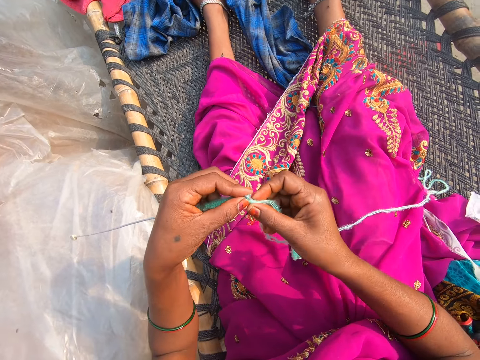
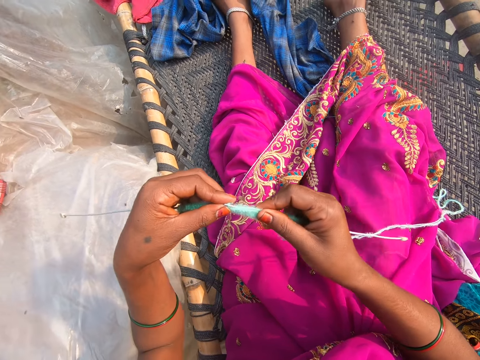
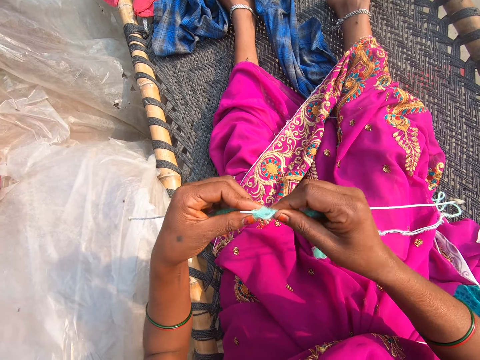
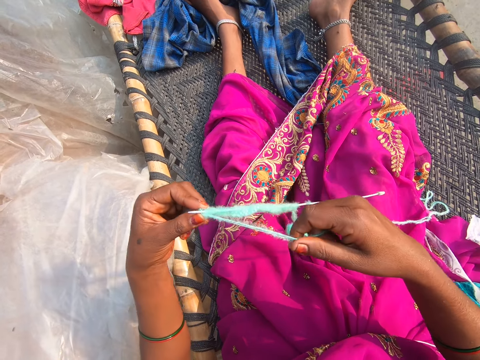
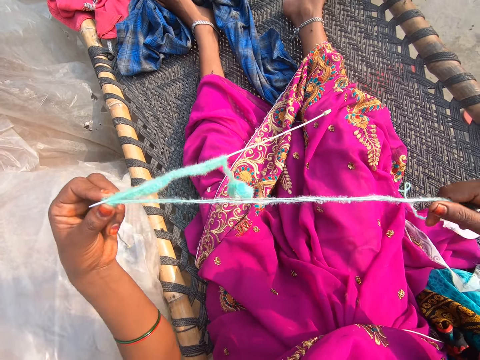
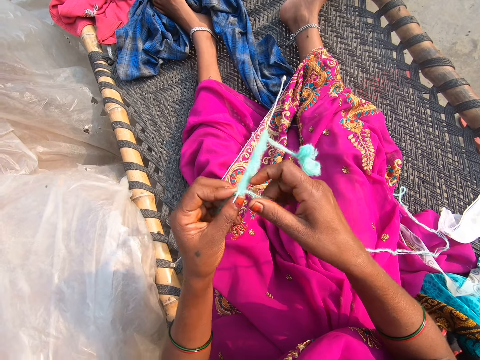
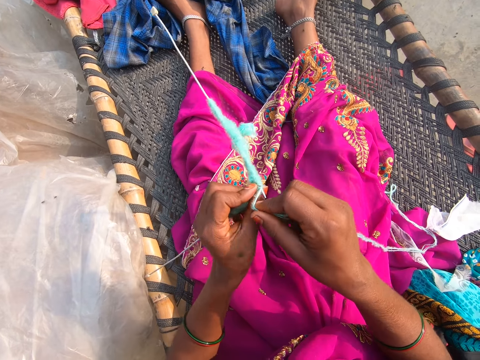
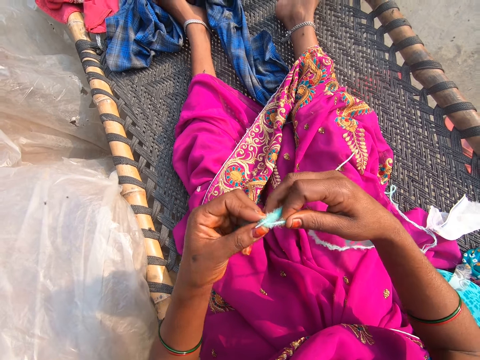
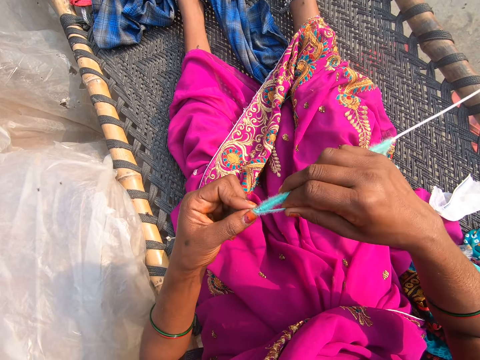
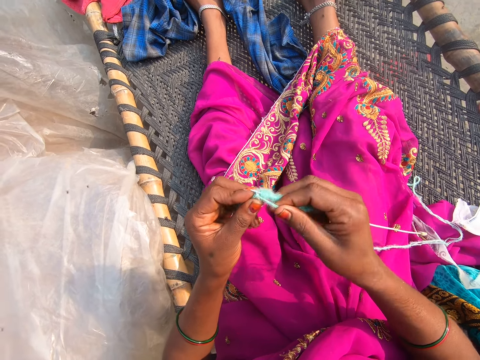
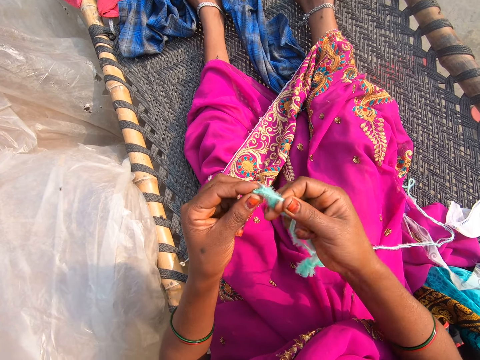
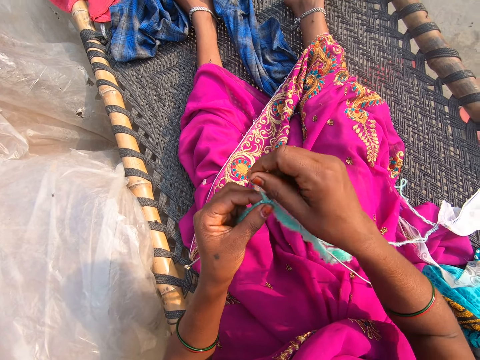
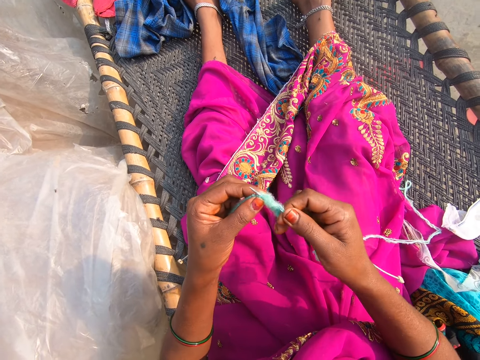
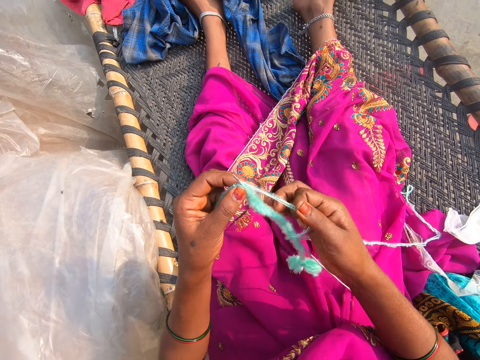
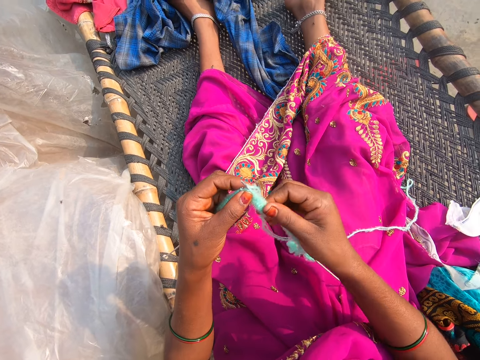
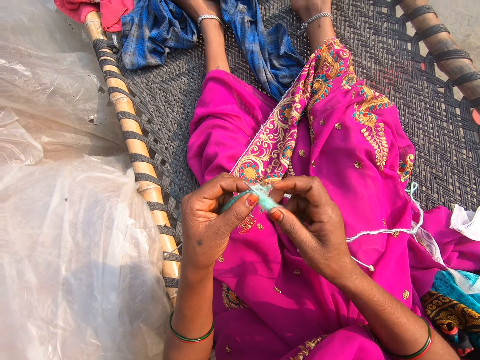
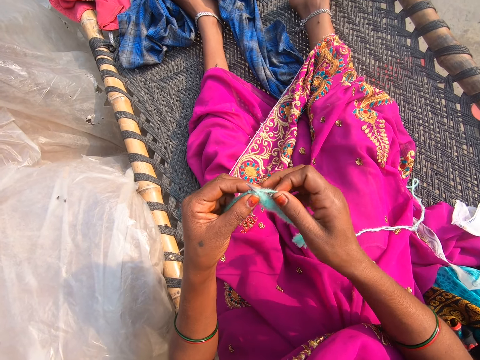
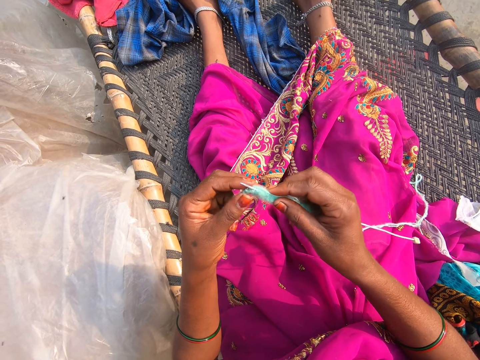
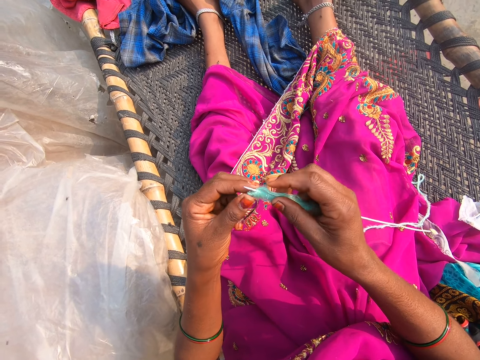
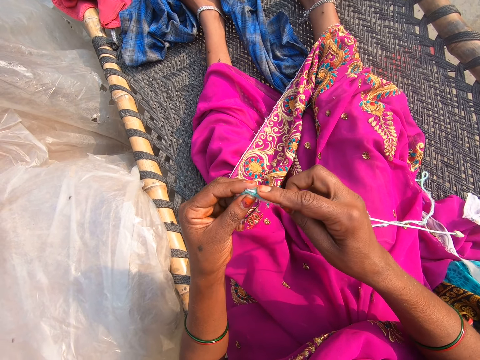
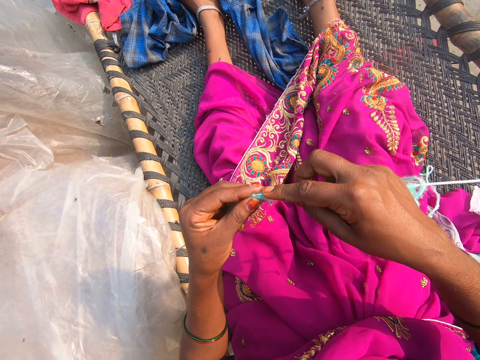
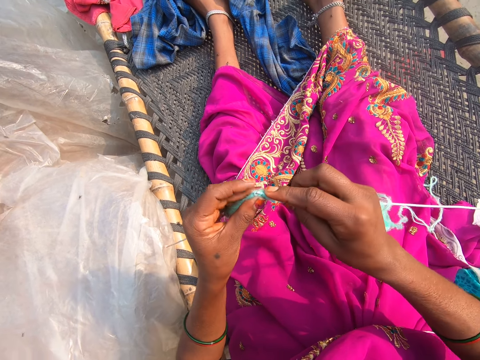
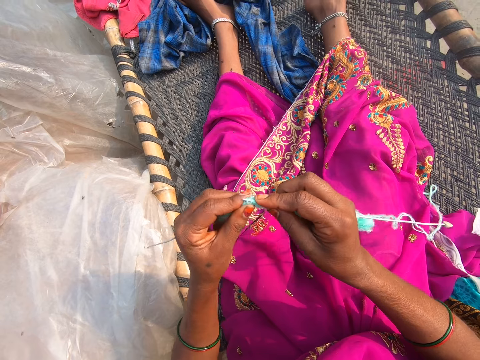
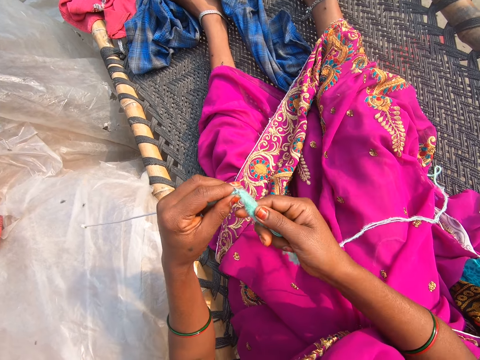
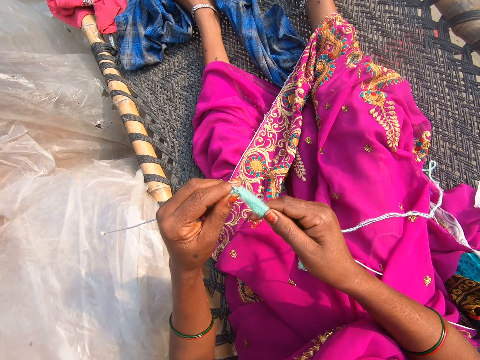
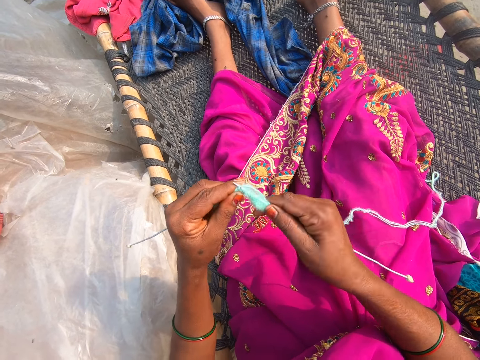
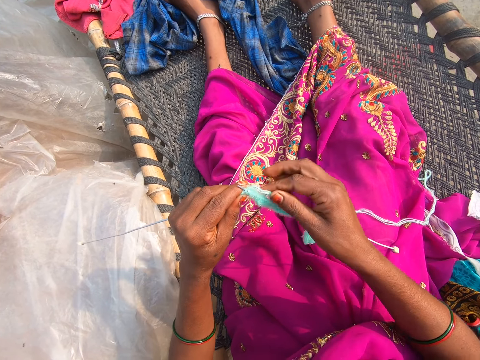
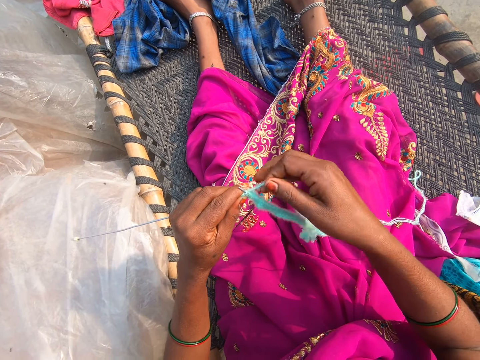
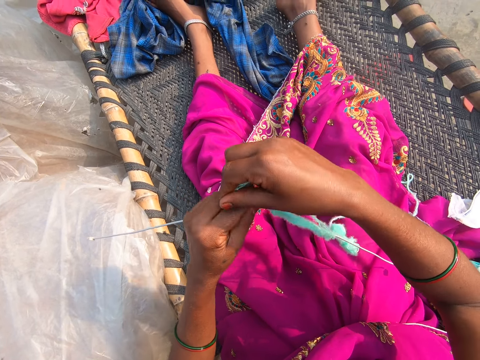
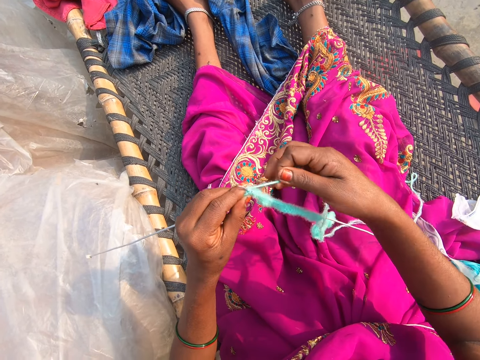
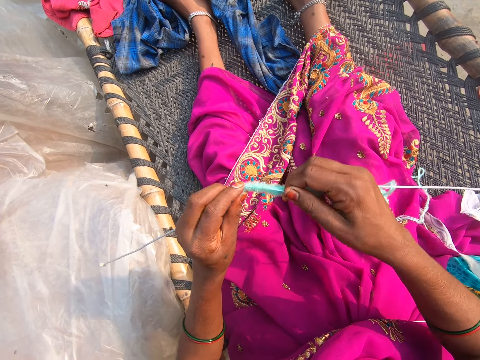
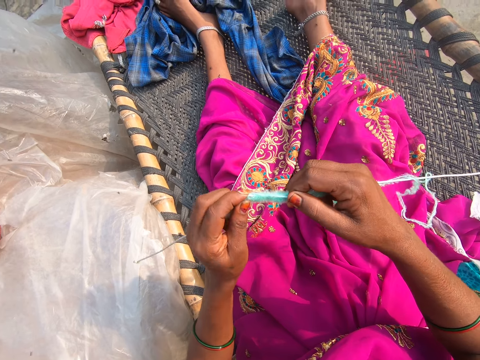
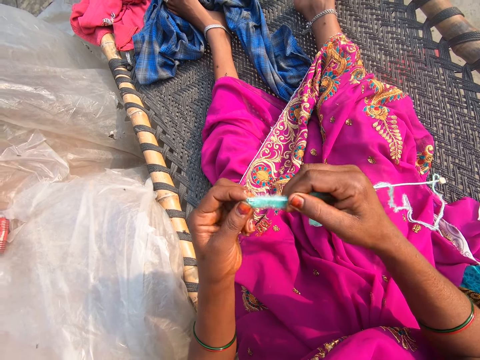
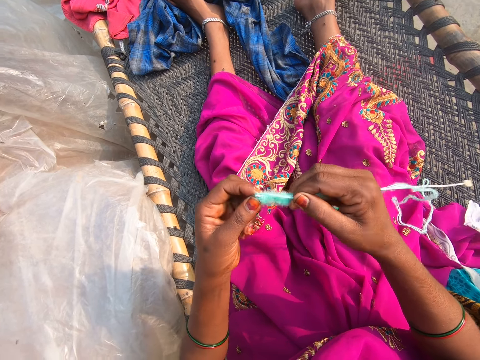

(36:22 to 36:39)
The camera wearer pulls the thread. They knit. They converse. They knit.

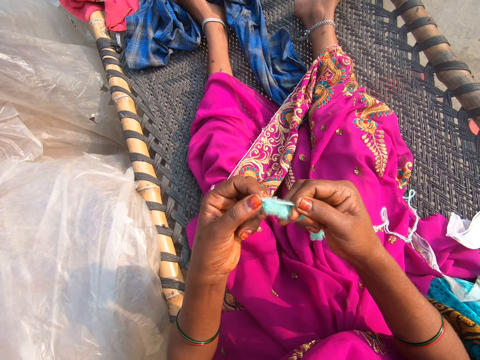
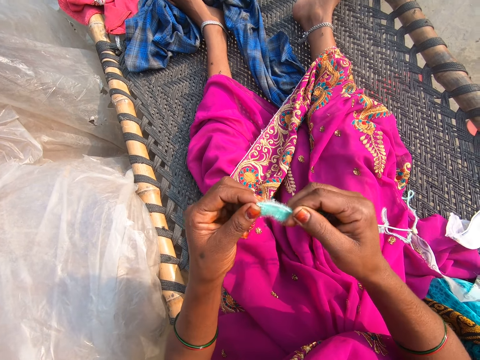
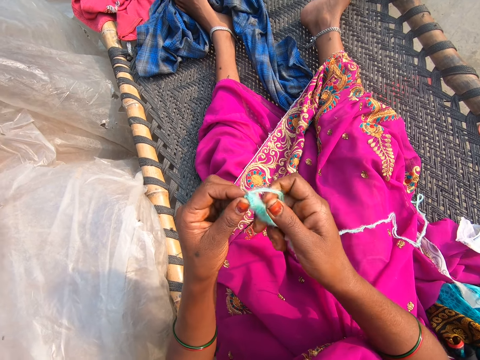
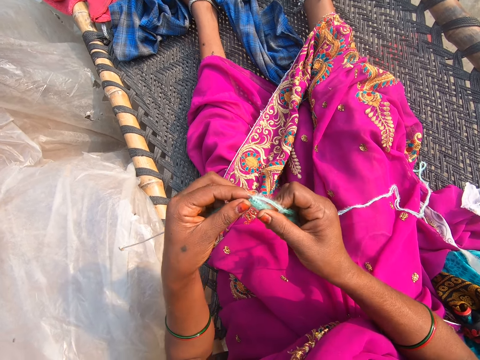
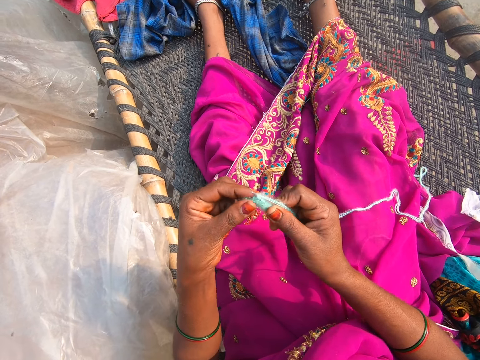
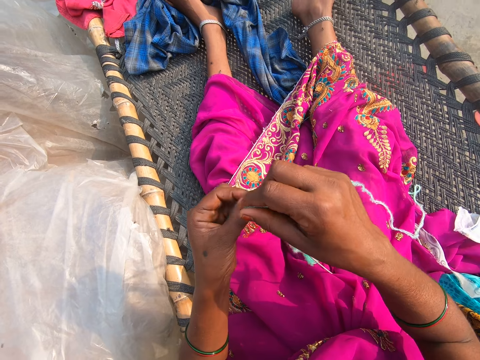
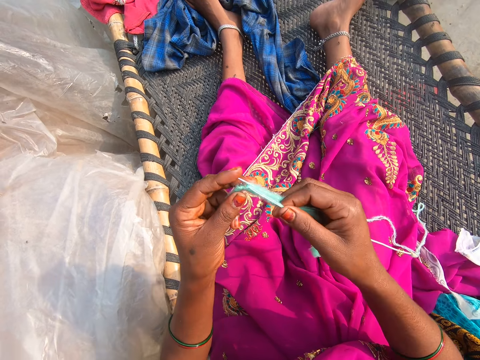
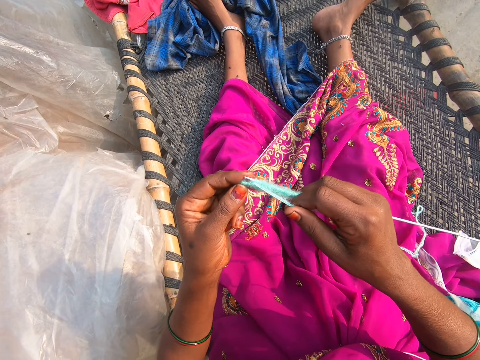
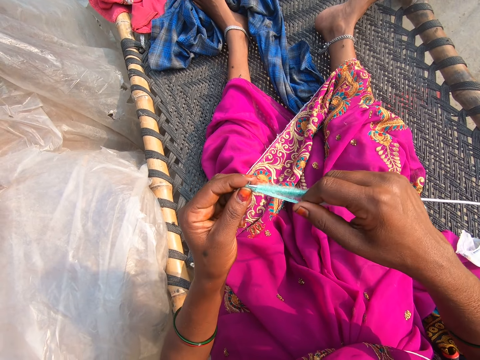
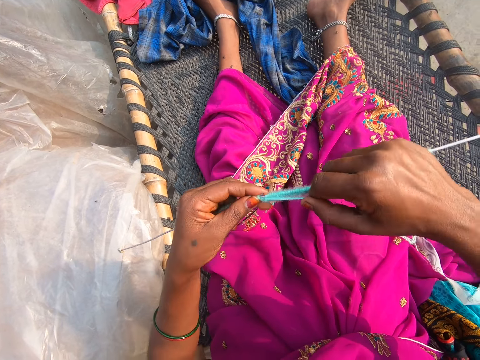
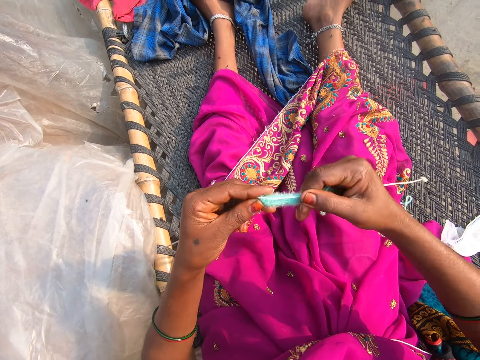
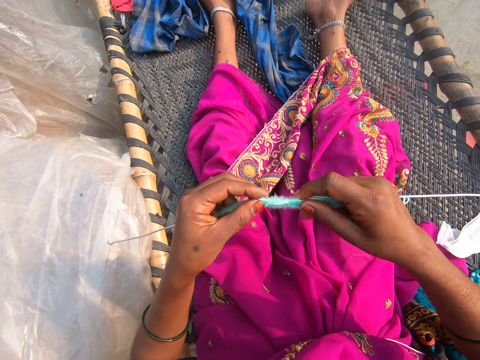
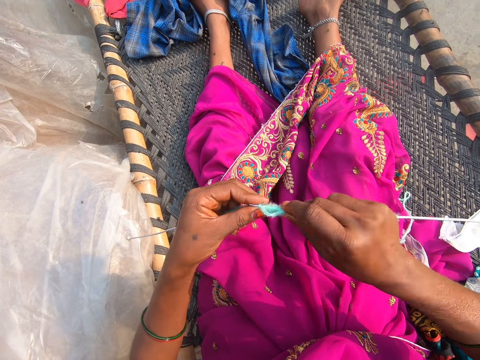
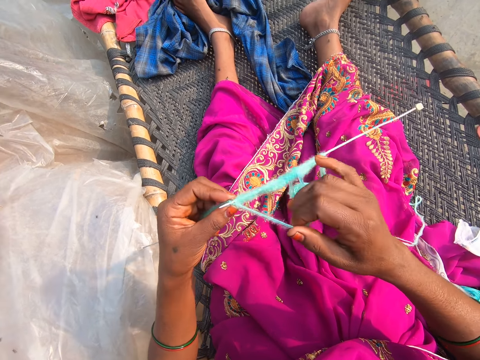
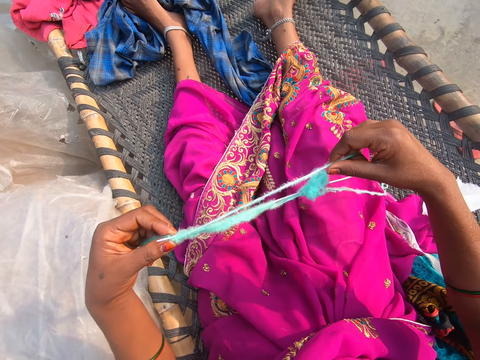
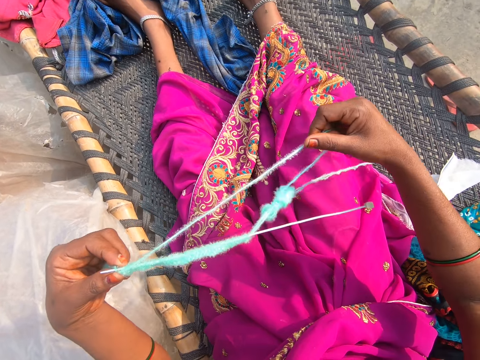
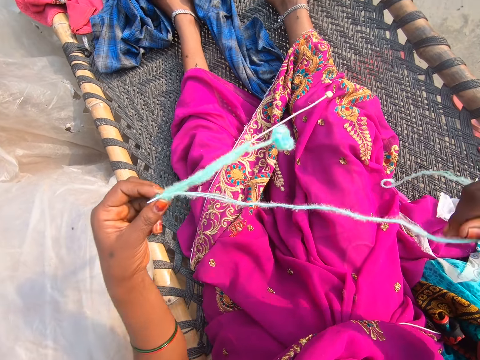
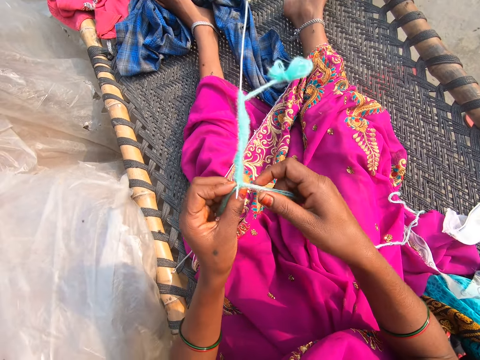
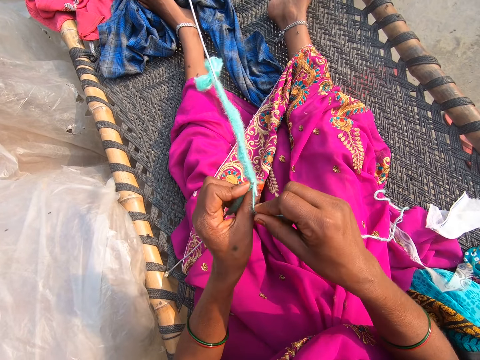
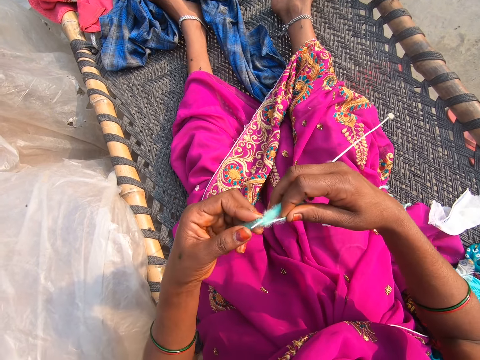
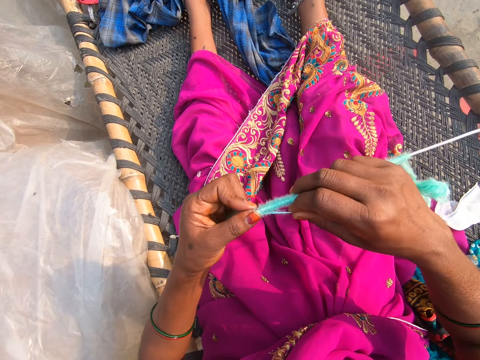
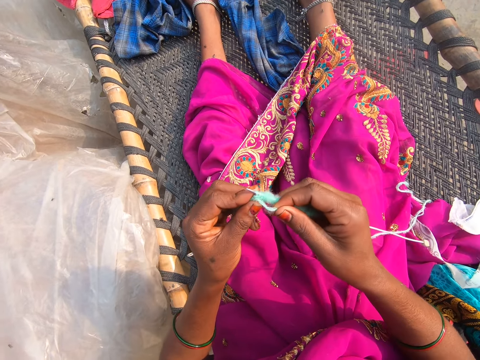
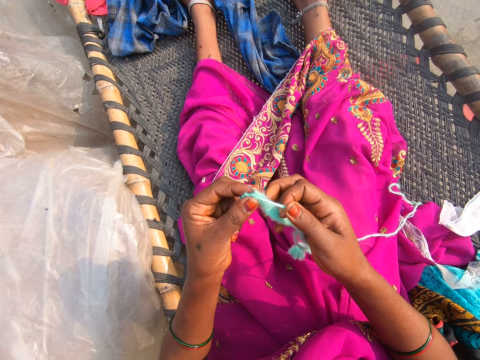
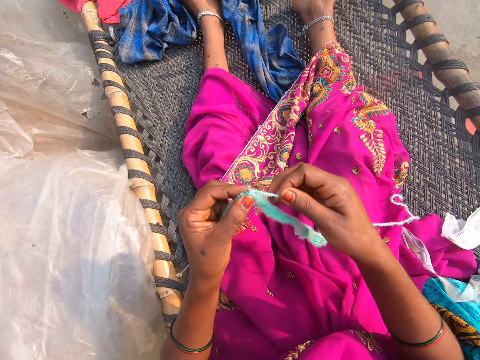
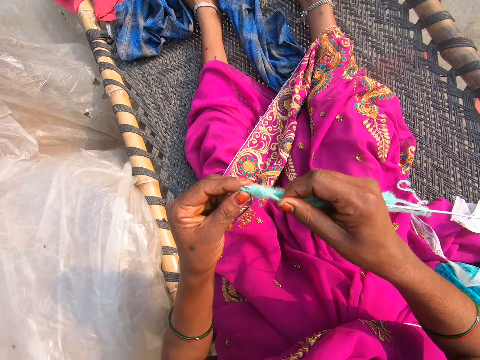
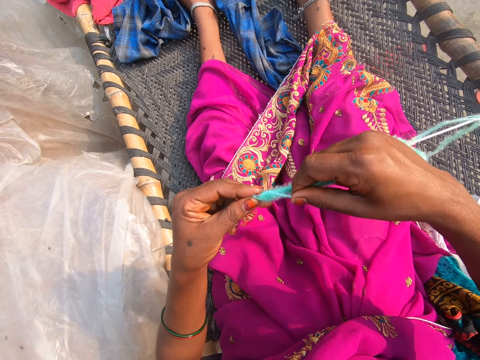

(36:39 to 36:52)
The camera wearer pulls the thread. They knit. They converse. They knit.
